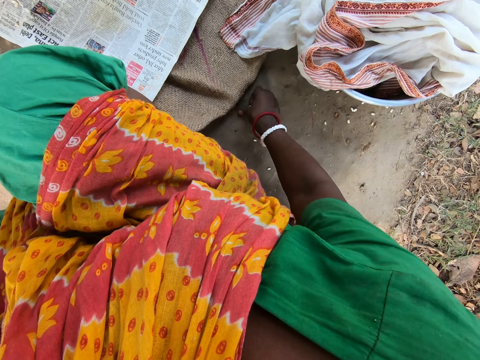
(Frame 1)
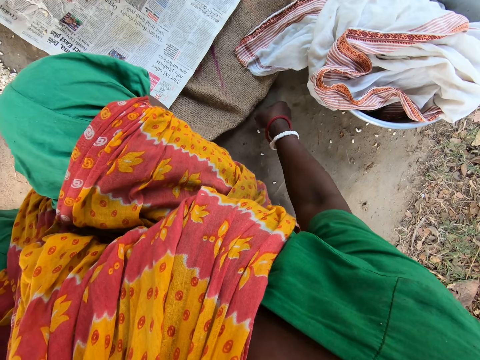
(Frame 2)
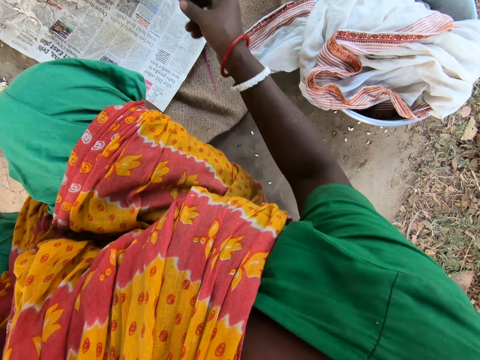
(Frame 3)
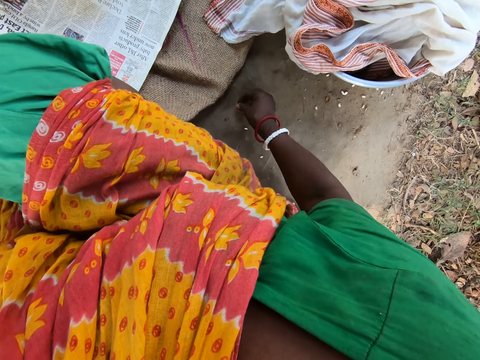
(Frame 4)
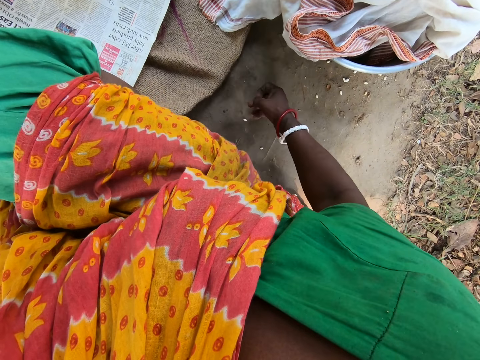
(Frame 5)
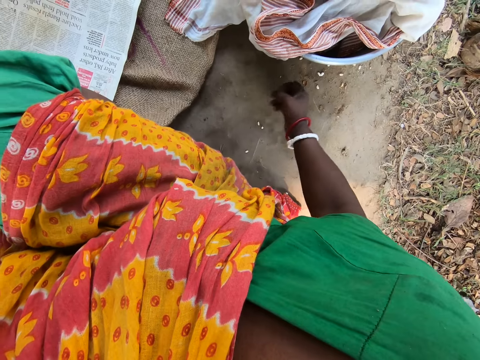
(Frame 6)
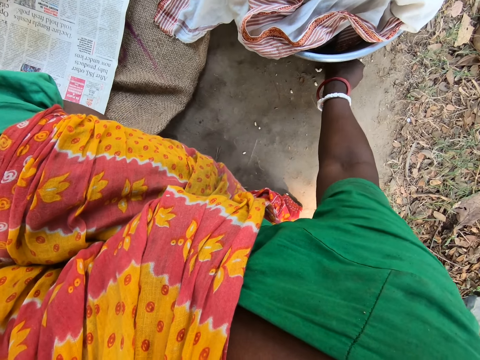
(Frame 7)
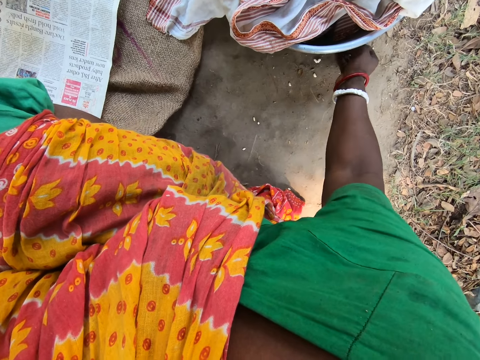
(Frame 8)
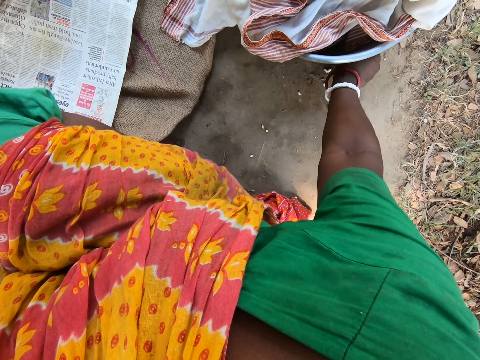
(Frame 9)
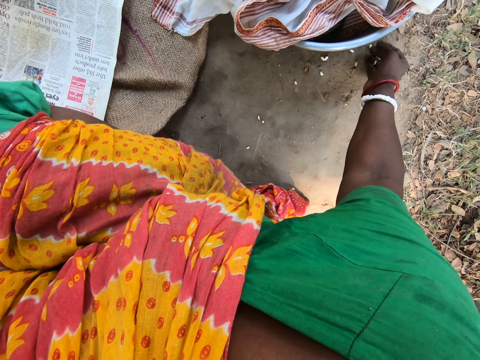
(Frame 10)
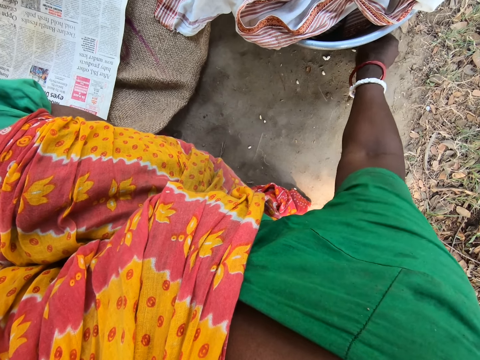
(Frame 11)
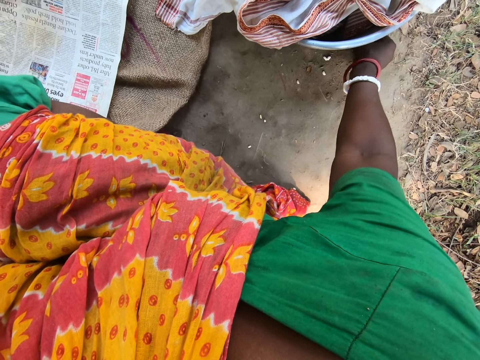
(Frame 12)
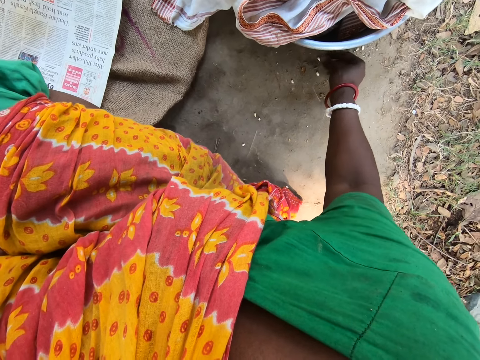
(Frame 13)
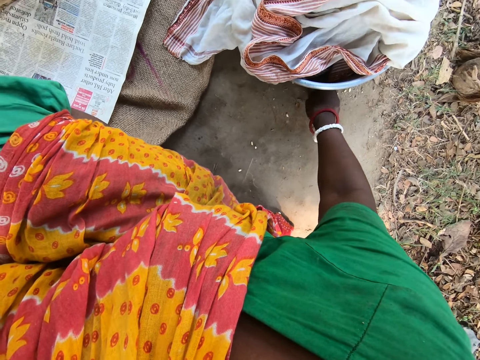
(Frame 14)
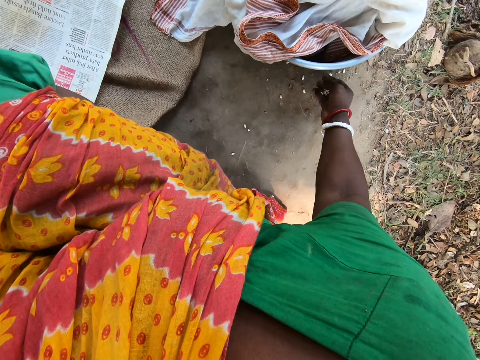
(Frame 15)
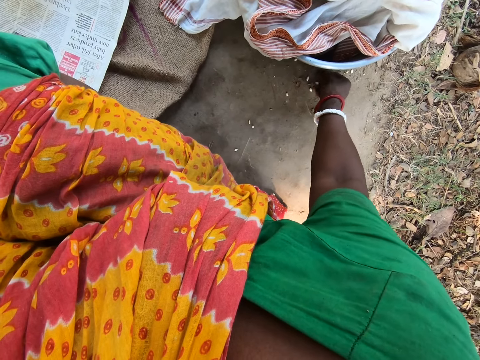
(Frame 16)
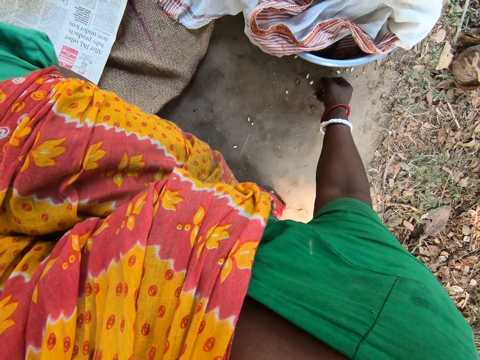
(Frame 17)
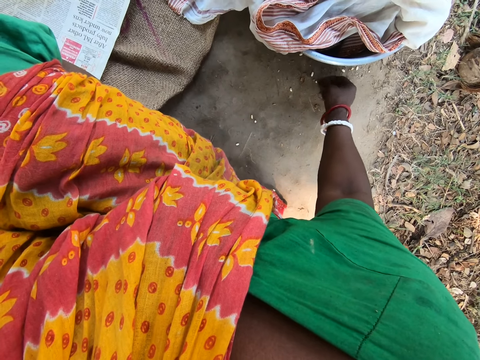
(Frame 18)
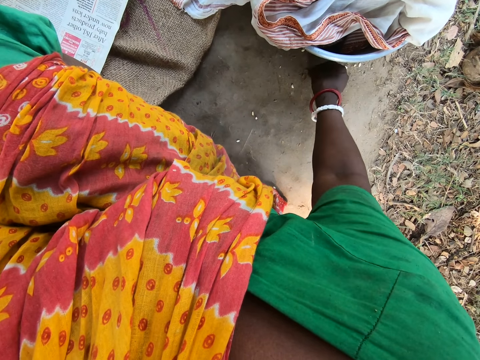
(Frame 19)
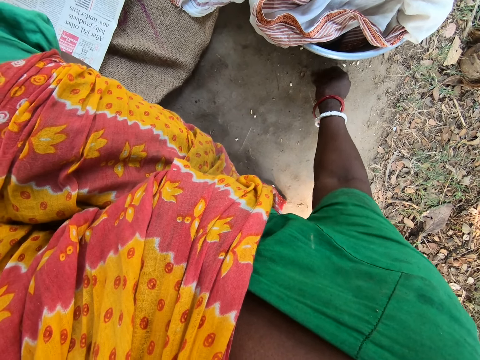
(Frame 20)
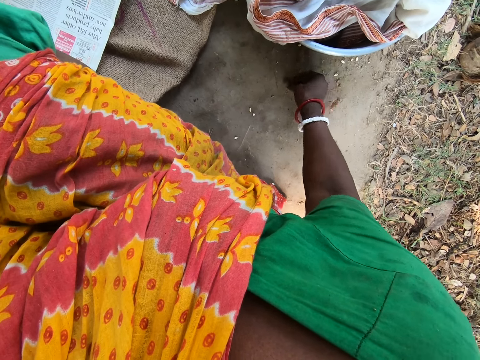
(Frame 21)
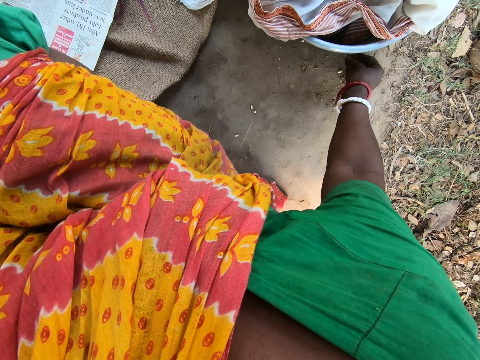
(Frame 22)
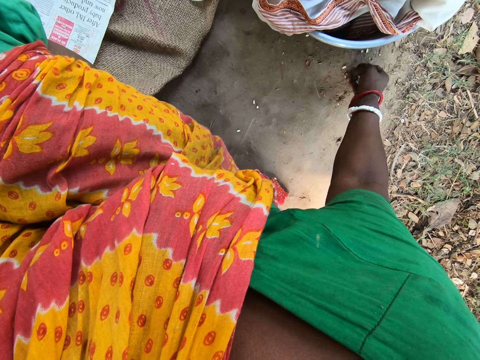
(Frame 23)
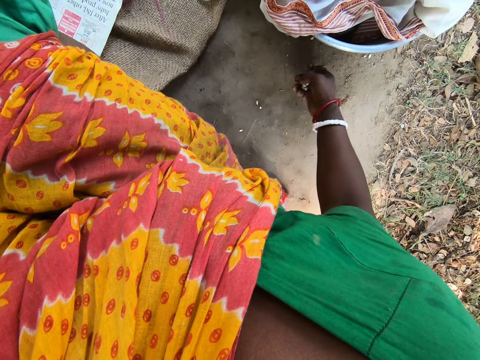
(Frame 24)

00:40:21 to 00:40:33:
The camera wearer throws cereals. They put a maize seed into the winnowing tray. They collect cereals with the right hand.

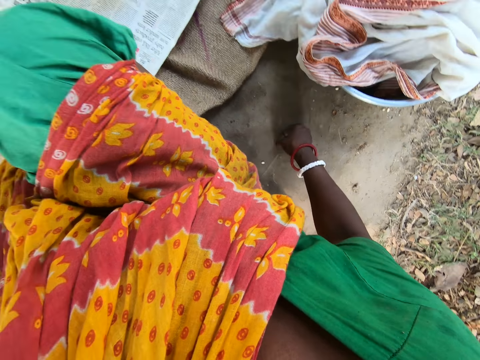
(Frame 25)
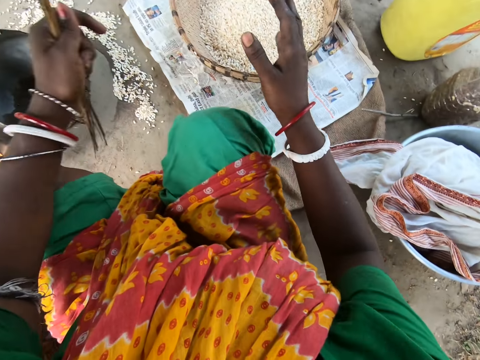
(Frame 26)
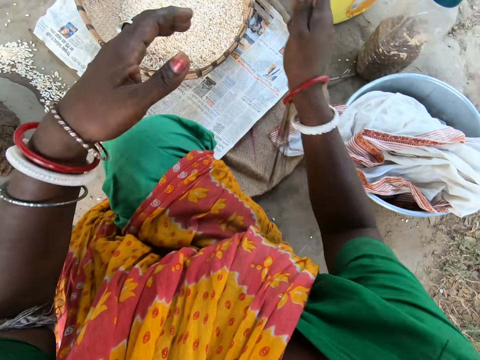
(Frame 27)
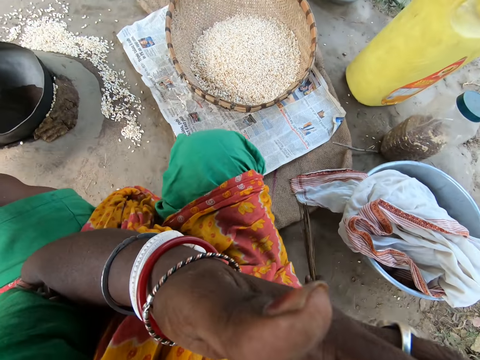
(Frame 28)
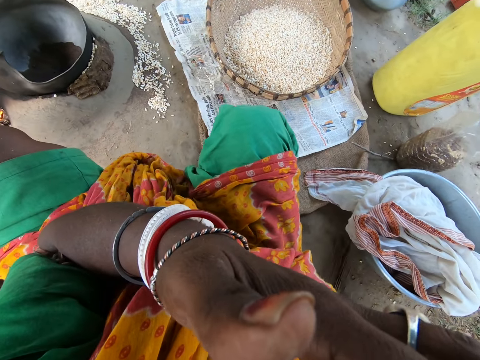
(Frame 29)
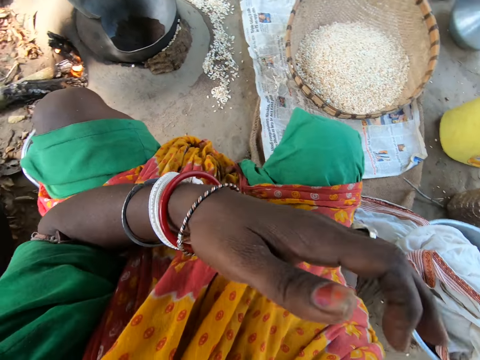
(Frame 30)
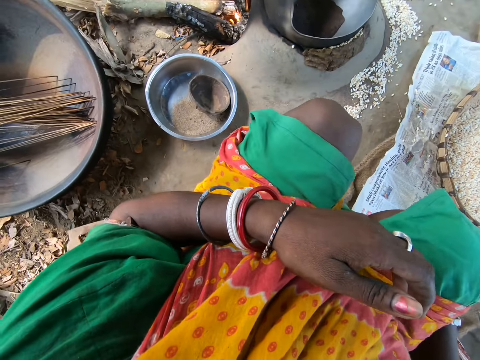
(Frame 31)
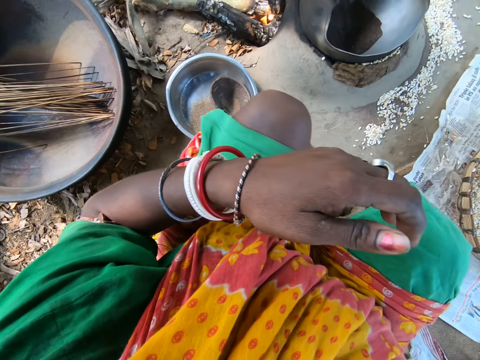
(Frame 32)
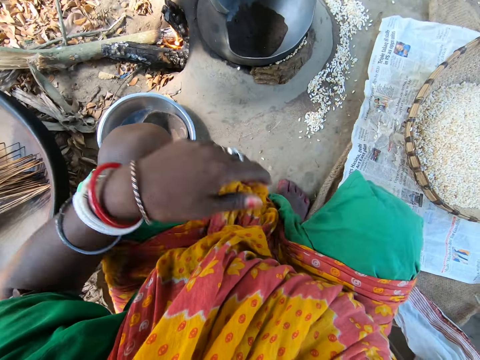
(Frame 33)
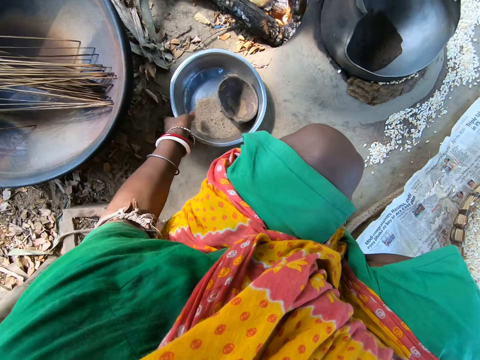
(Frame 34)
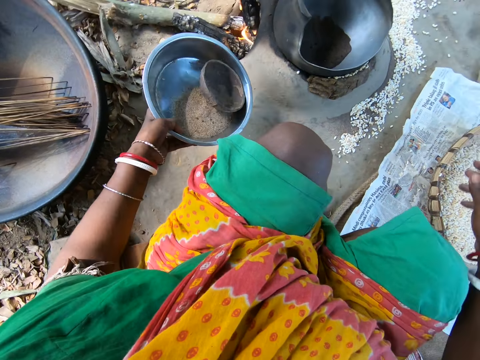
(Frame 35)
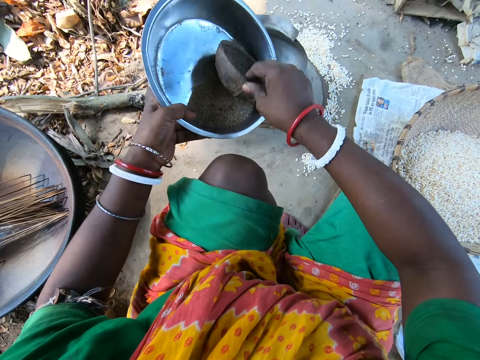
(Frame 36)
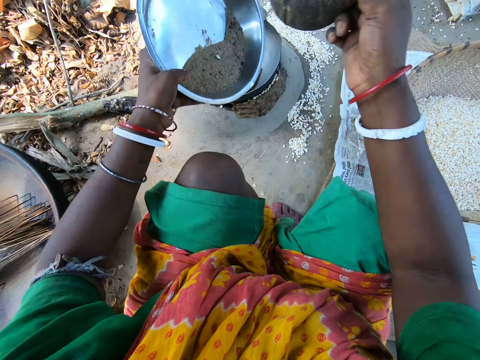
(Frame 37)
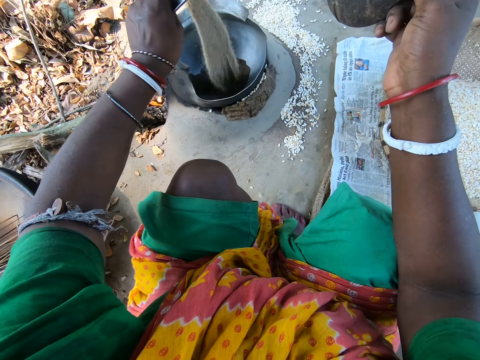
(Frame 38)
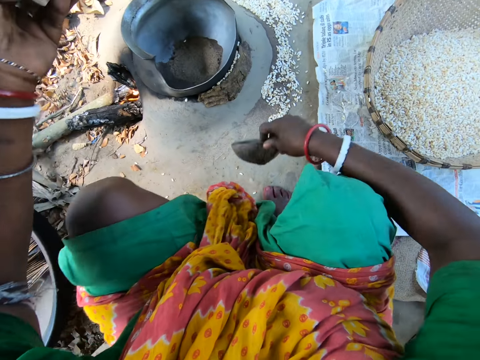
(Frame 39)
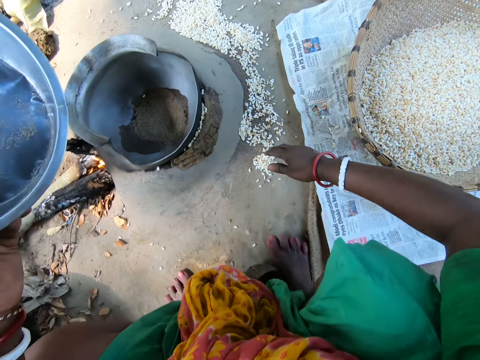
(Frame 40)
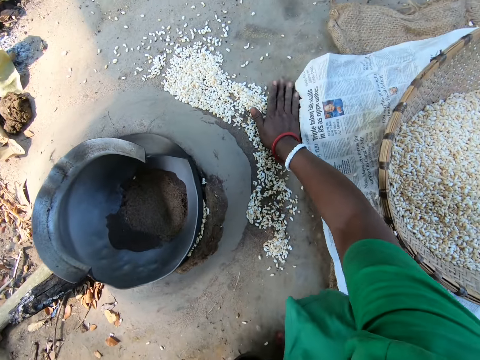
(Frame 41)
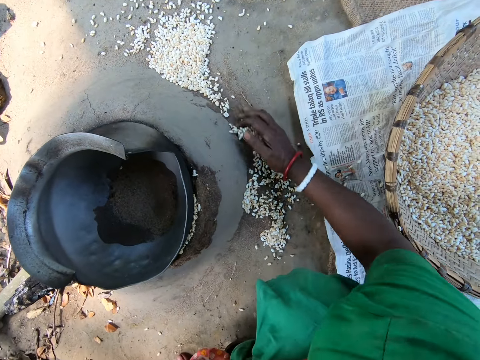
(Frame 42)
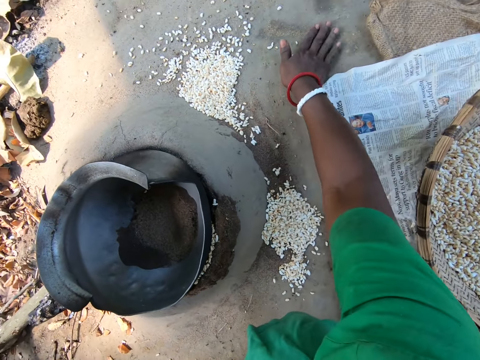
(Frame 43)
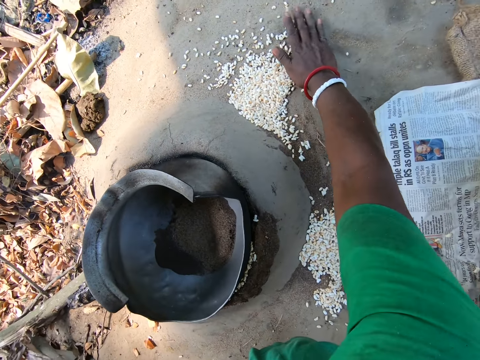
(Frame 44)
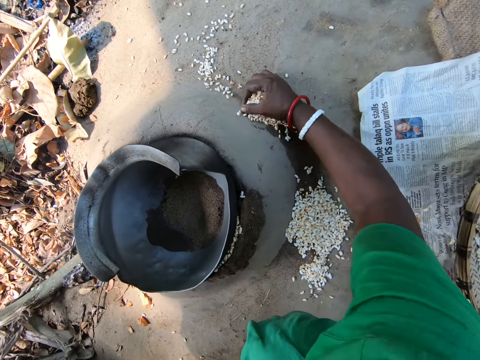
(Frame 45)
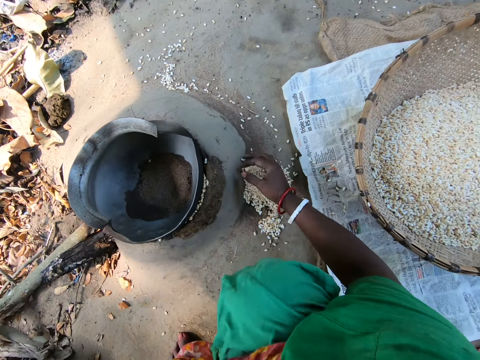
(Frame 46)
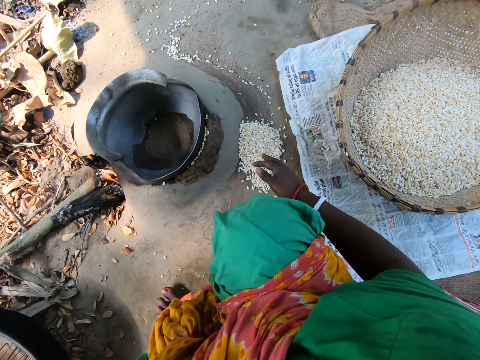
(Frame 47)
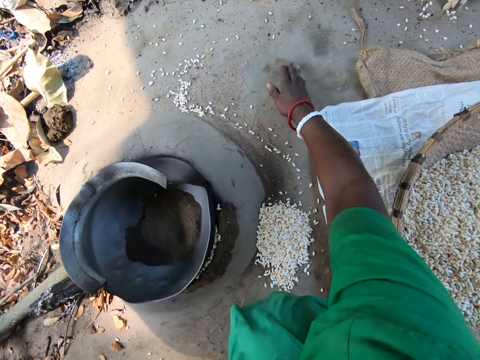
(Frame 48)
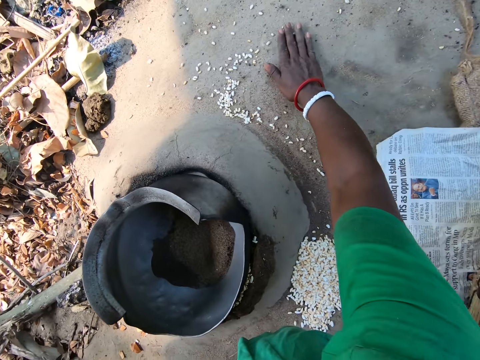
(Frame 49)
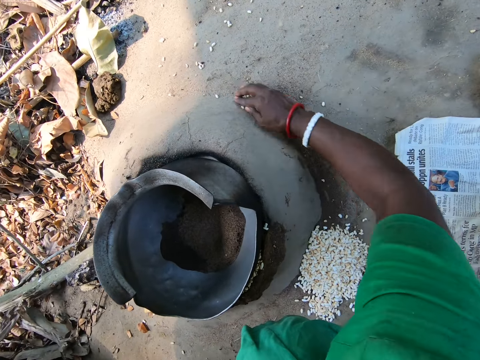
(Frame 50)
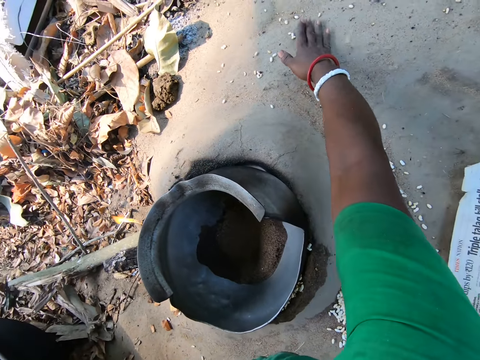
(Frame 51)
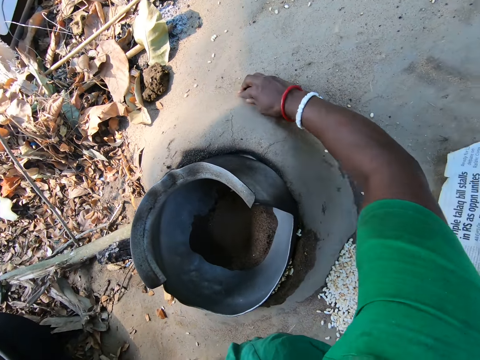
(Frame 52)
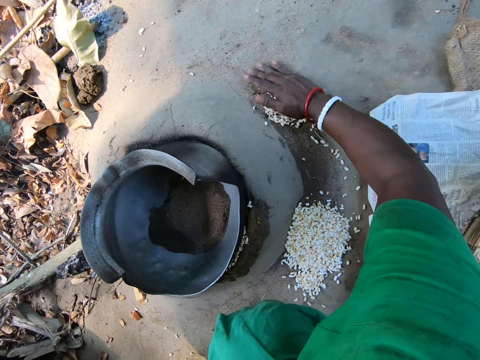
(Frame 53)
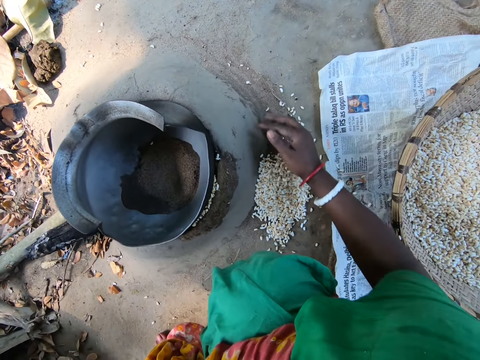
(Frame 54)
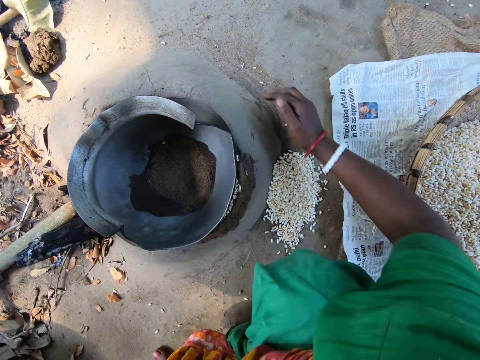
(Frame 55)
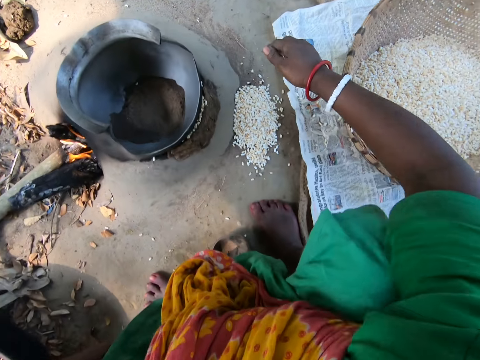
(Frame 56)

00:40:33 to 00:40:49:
The camera wearer throws cereals. They put a maize seed into the winnowing tray. They take broom sticks with the right hand. They put the broom down. They touch their face with the right hand. They look around. They pick up a bowl. They pour the cereals in the bowl. They put a coconut shell down. They collect the cereals with the right hand.
